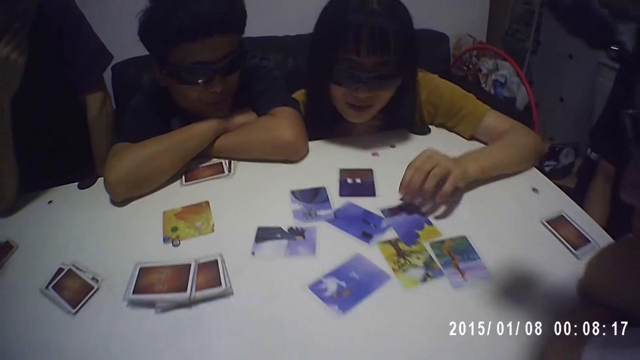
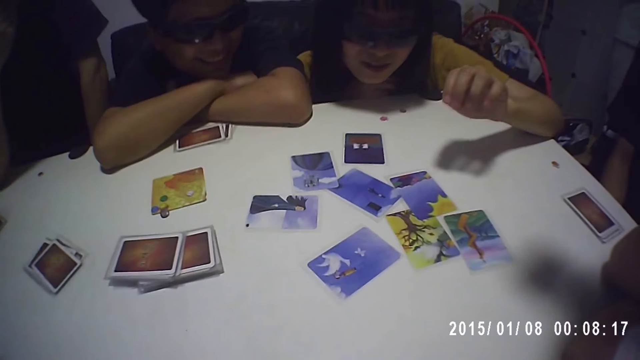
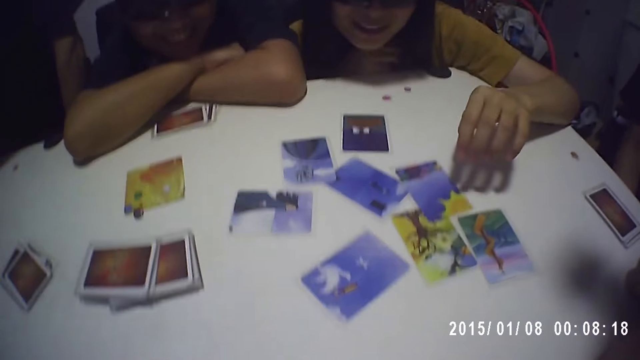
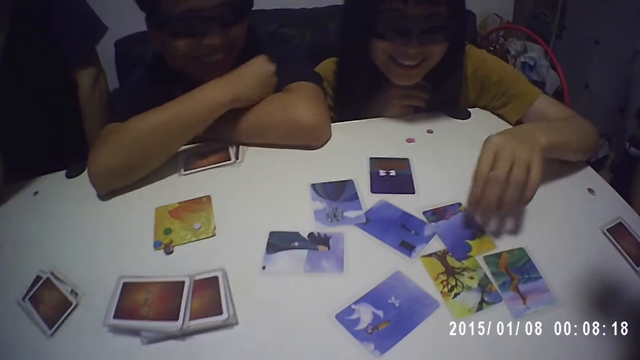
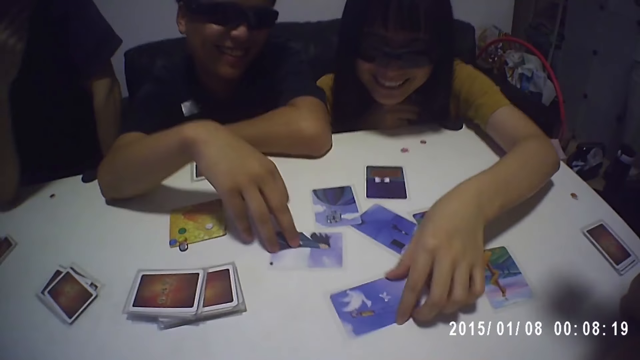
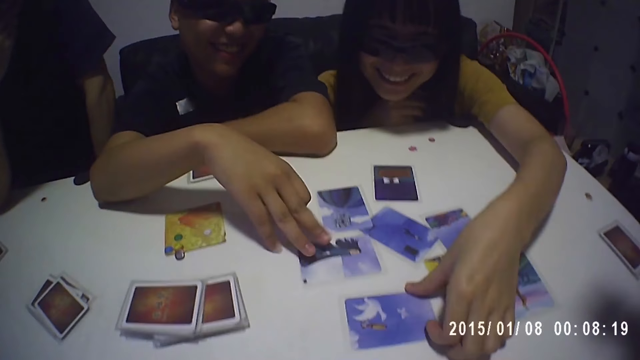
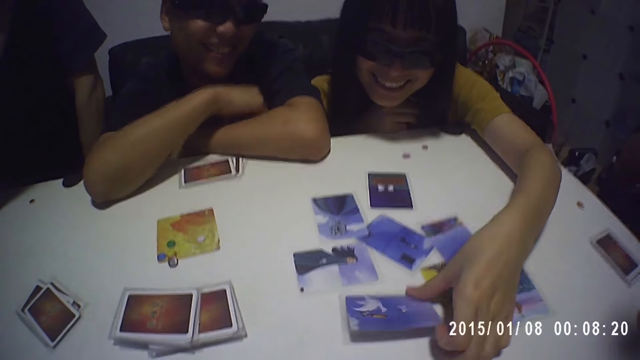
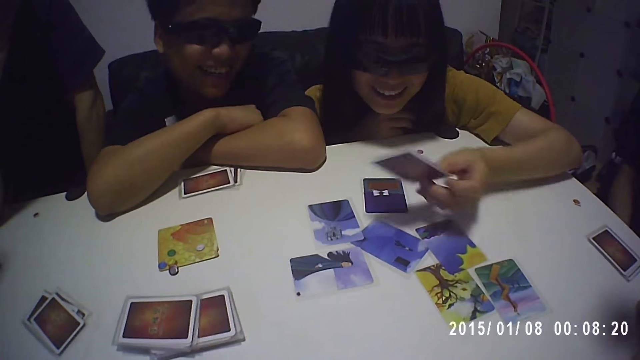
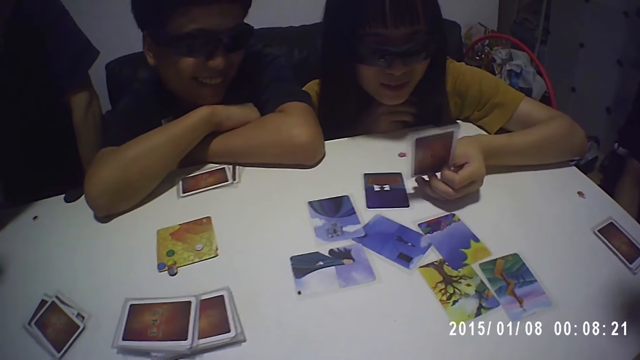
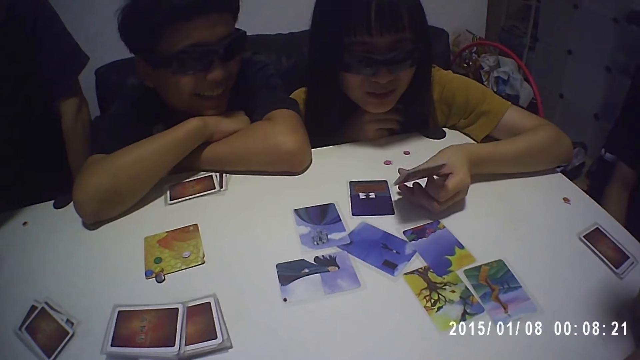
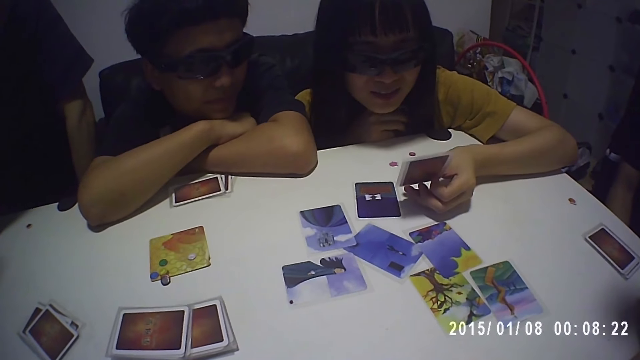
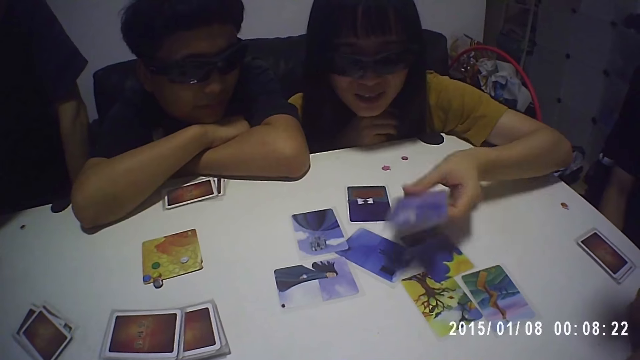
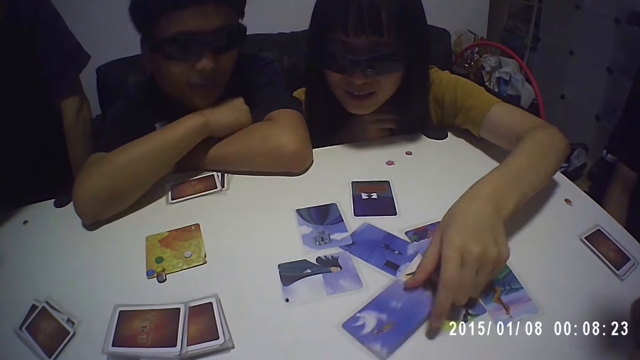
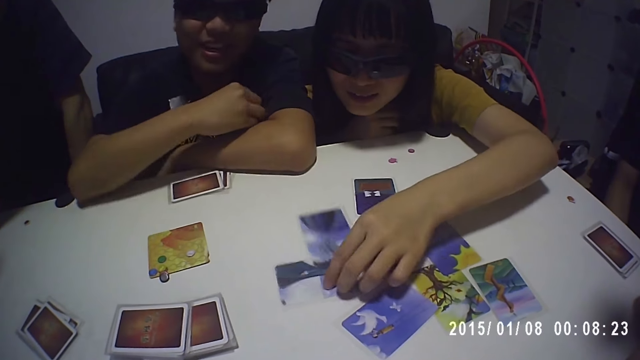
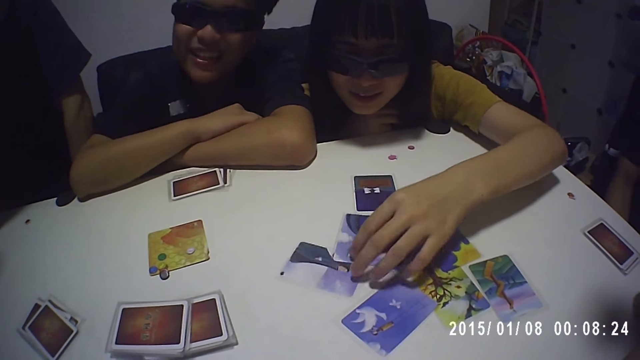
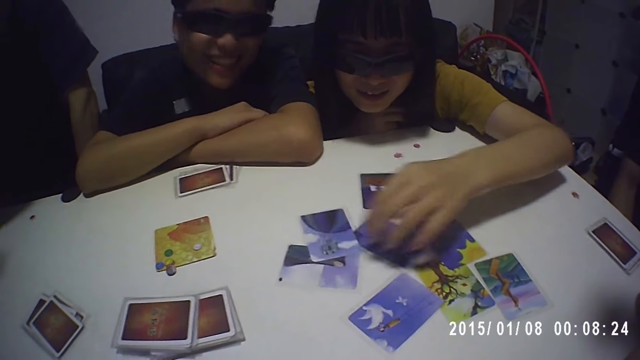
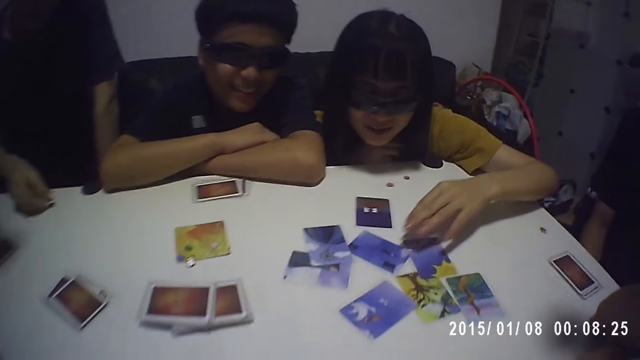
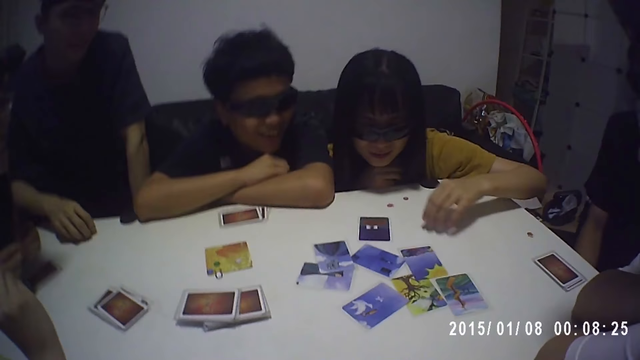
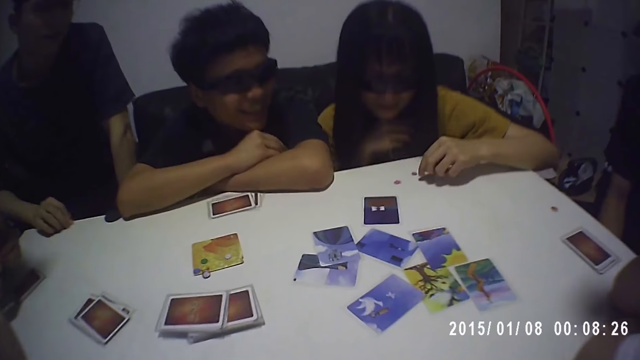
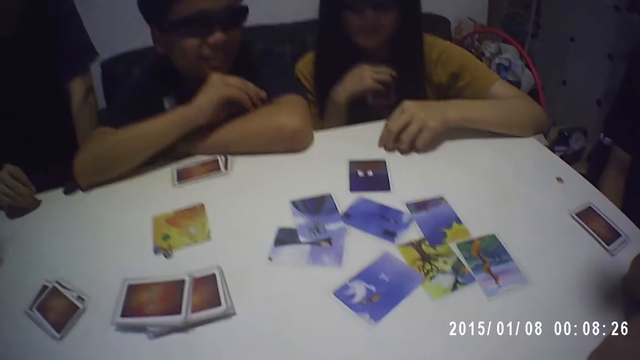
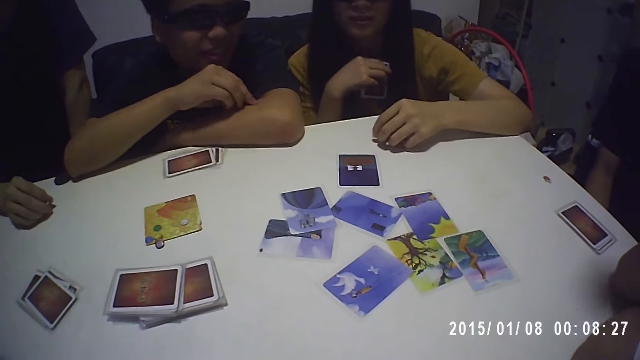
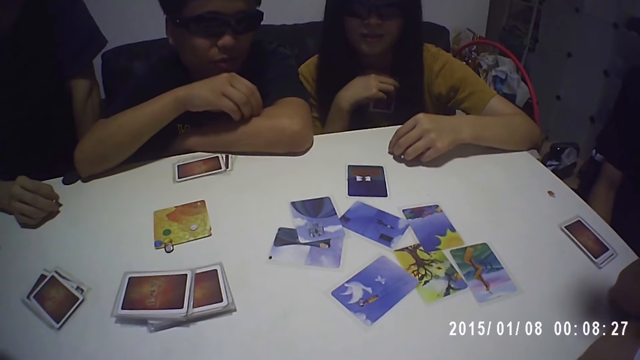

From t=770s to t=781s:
A woman takes a card from the table with her left hand. The woman drops the card on the table with her left hand. The woman picks a chip from the table with her left hand.

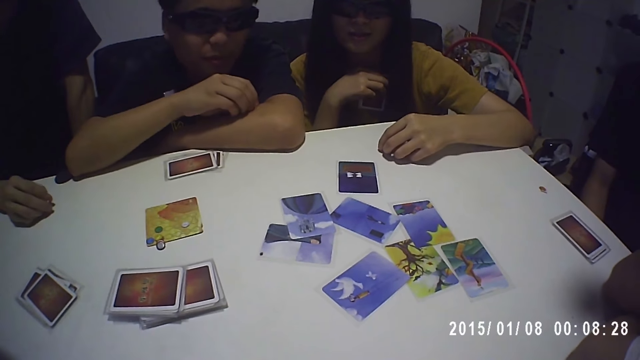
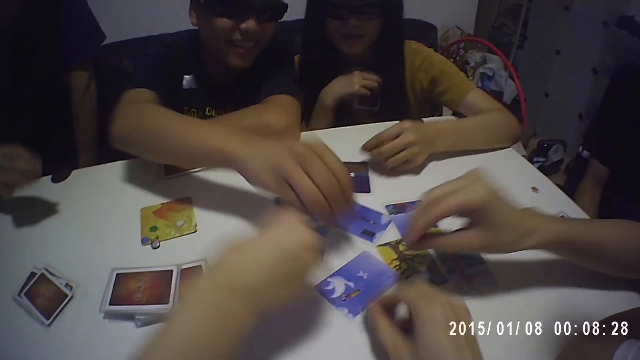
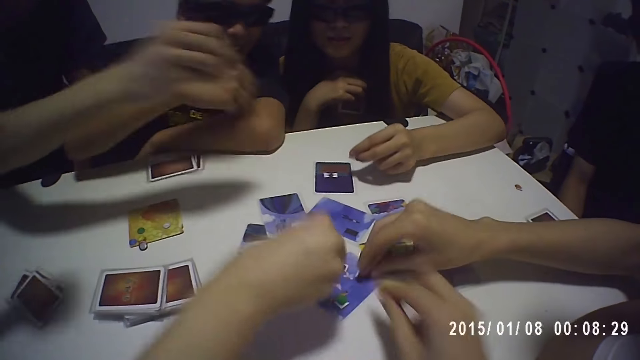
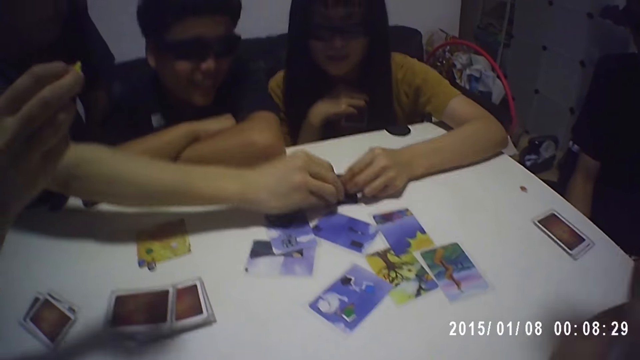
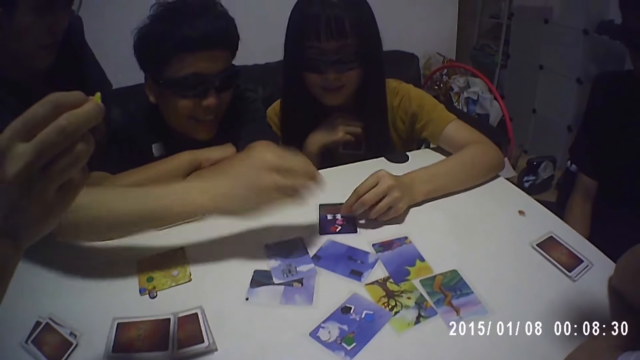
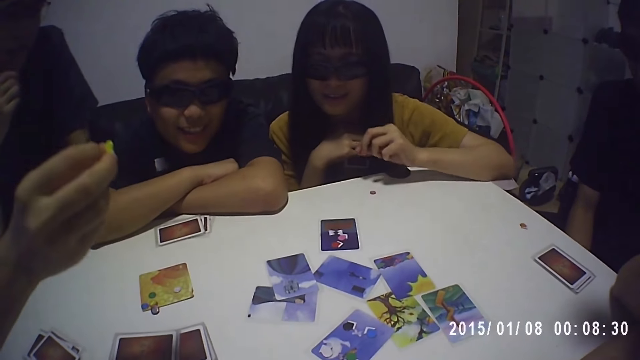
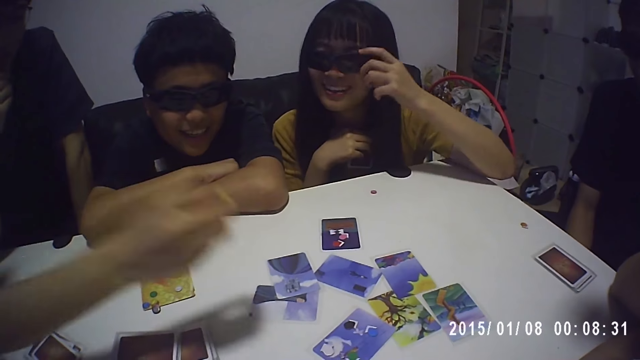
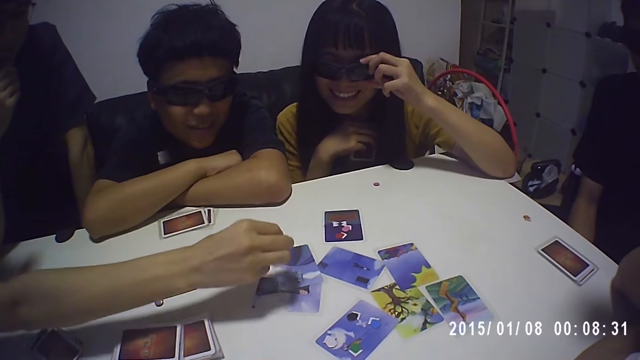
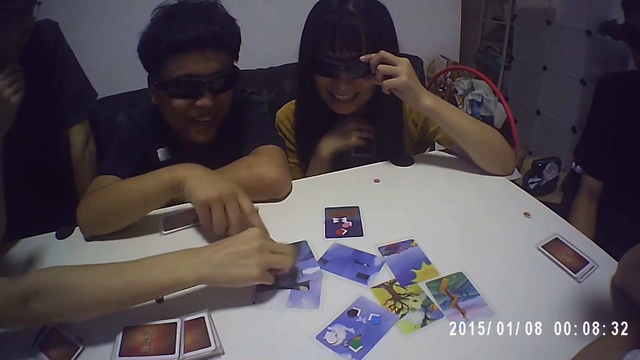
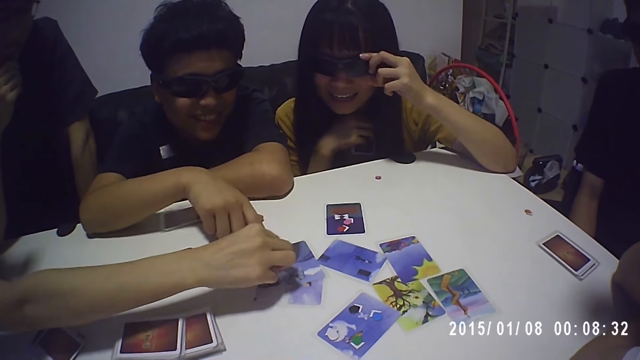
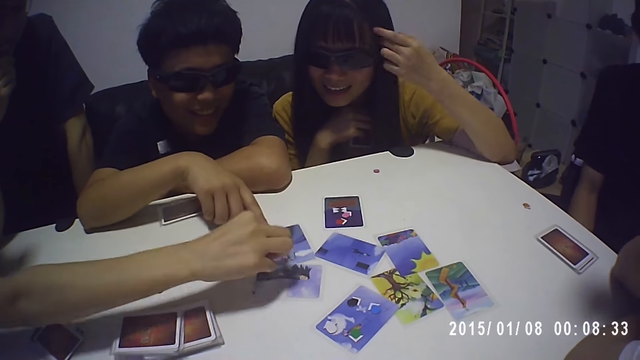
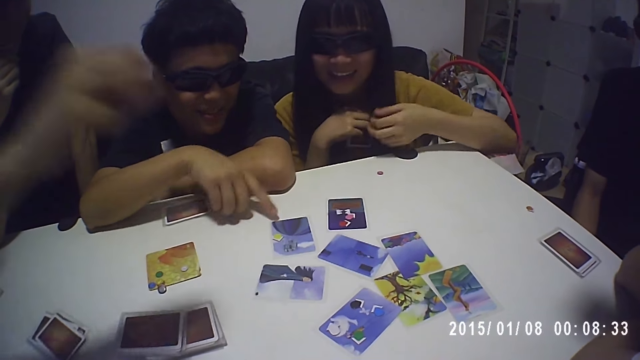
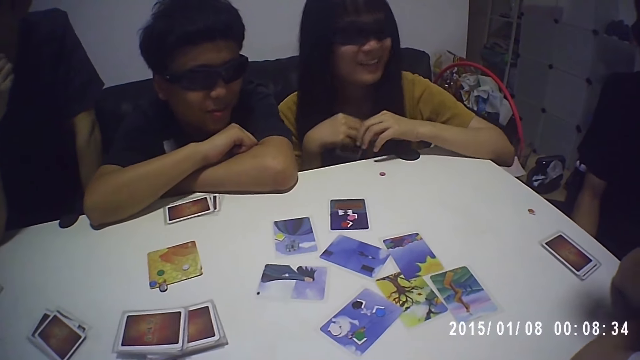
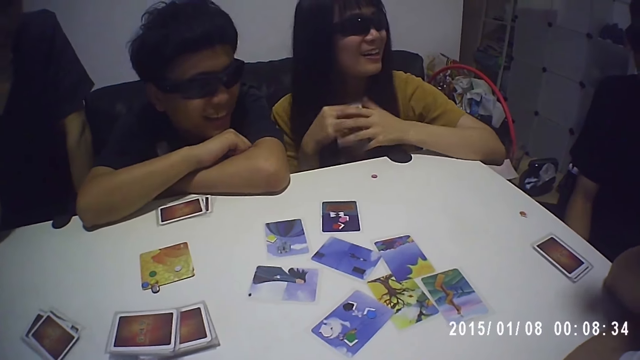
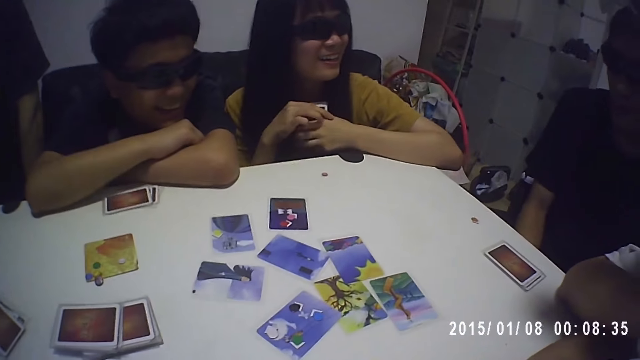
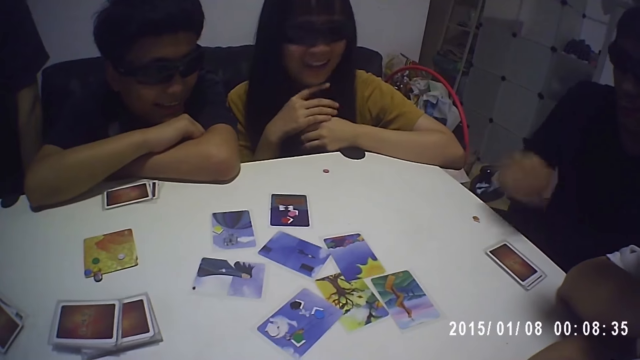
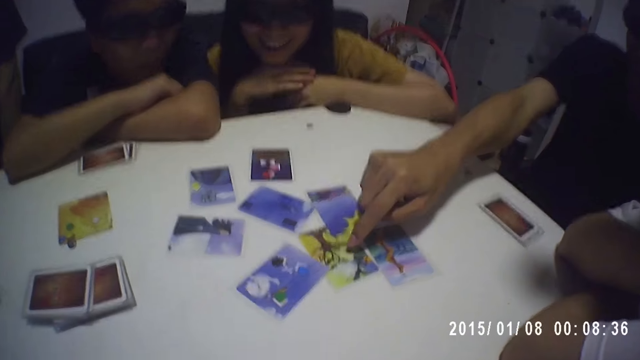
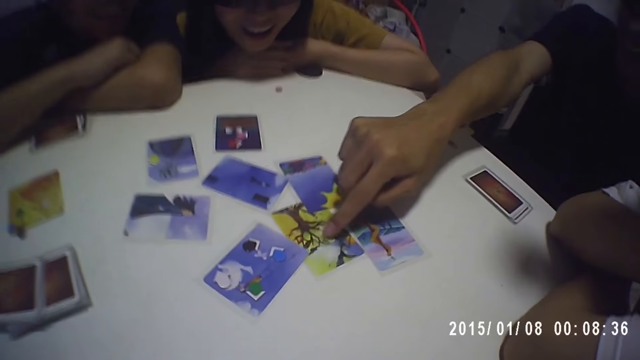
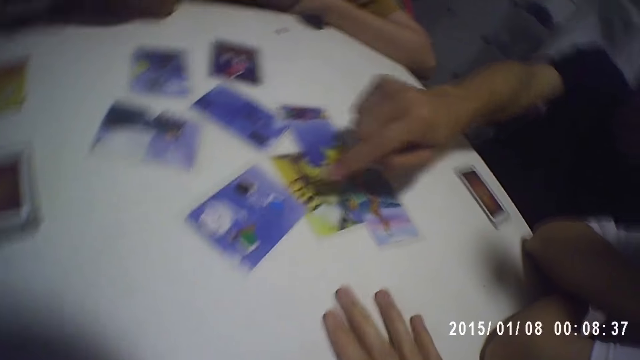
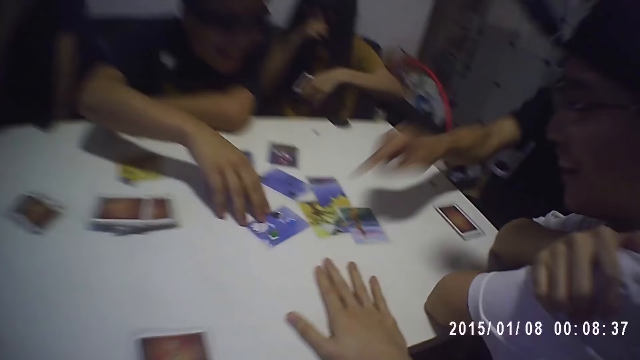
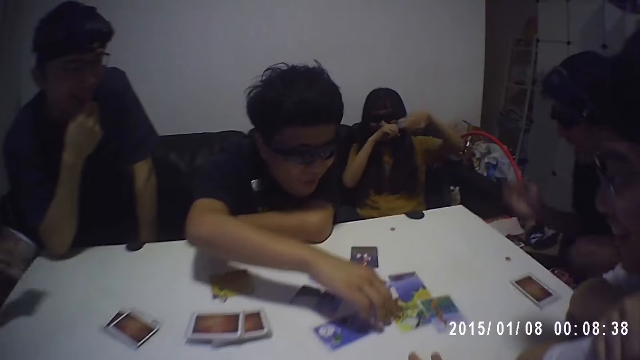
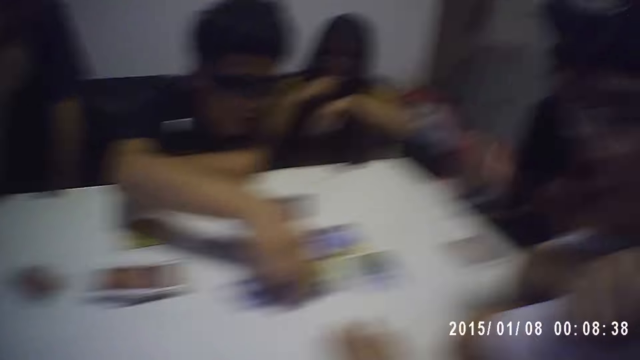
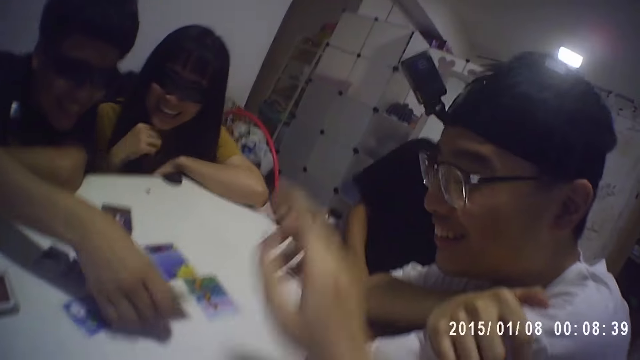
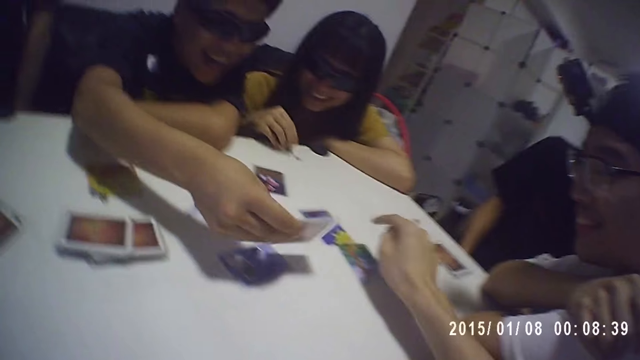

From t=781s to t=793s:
A man drops a chip on the table with his right hand. A woman drops a chip on the table with her right hand. The camera wearer drops the green chip on the table with his right hand. Another man drops the blue chip on the table with his right hand. The camera wearer touches the table. Another woman drops the chip on a card on the table with her left hand. A third man drops a chip on the table with his right hand. A third woman drops a chip on the table with her right hand. The camera wearer looks around. A fourth man taps a card on the table with his right hand. The first man moves a card on the table with his right hand. The first woman takes the cards from the table with her right hand. The camera wearer holds the table. The first man picks a card from the table with his right hand.
